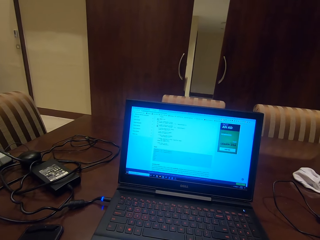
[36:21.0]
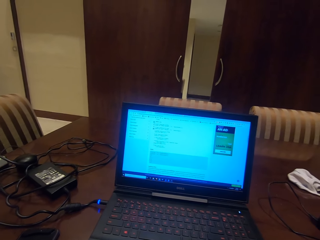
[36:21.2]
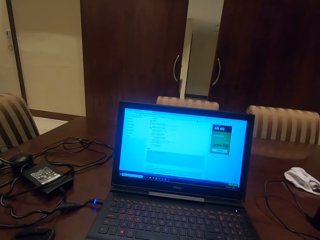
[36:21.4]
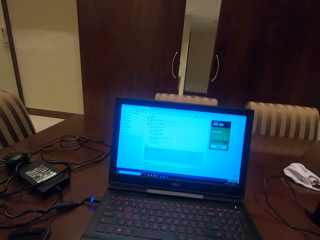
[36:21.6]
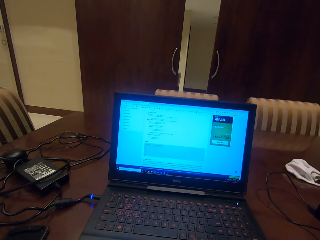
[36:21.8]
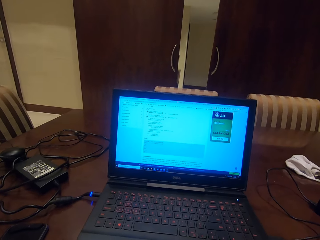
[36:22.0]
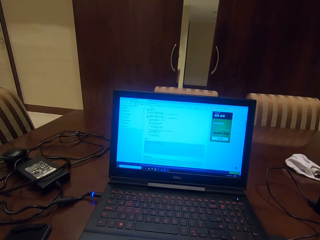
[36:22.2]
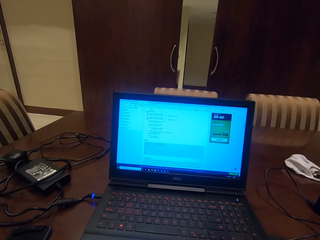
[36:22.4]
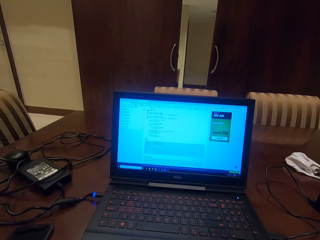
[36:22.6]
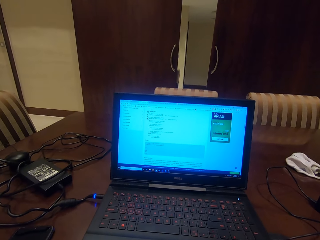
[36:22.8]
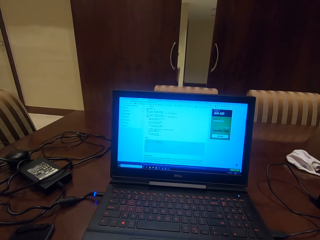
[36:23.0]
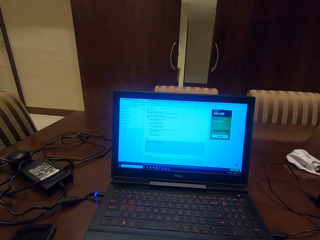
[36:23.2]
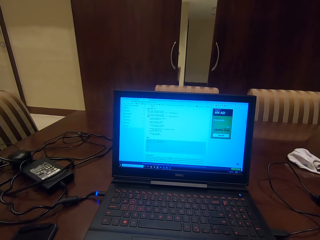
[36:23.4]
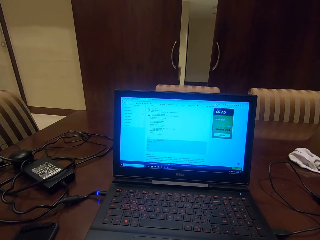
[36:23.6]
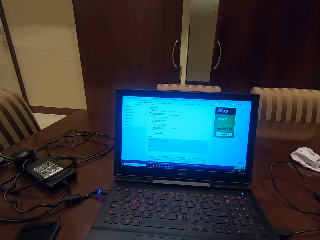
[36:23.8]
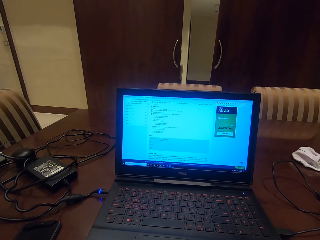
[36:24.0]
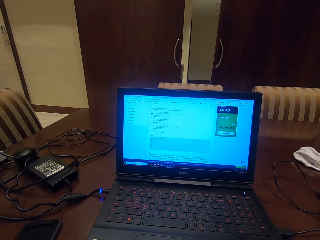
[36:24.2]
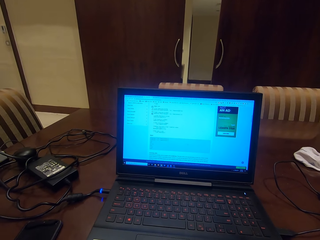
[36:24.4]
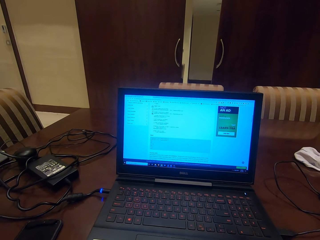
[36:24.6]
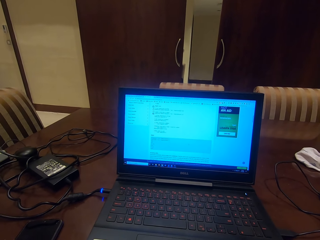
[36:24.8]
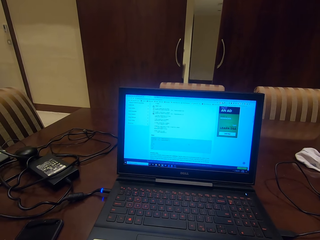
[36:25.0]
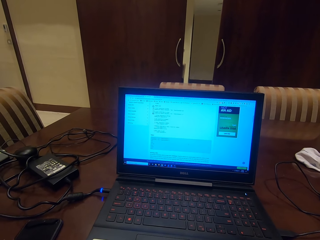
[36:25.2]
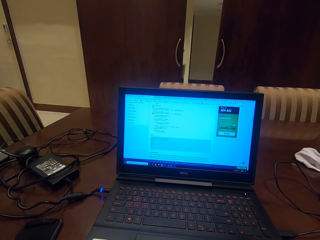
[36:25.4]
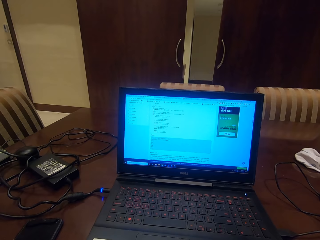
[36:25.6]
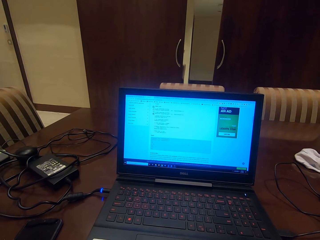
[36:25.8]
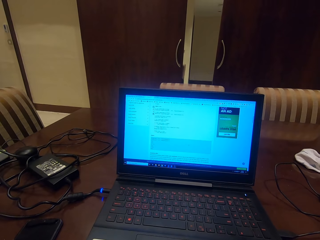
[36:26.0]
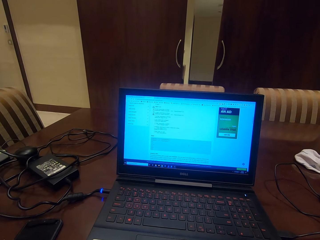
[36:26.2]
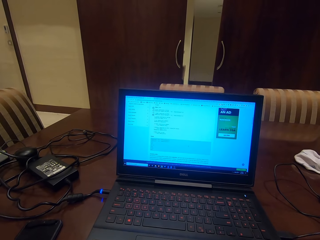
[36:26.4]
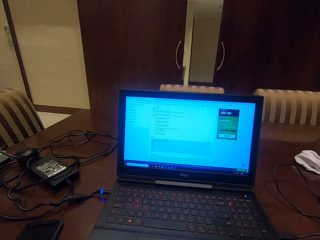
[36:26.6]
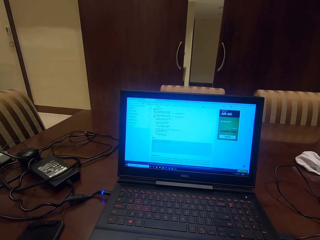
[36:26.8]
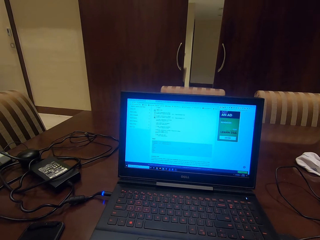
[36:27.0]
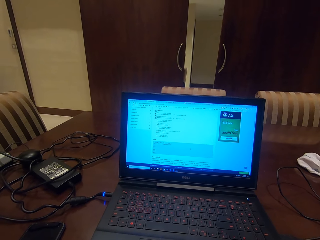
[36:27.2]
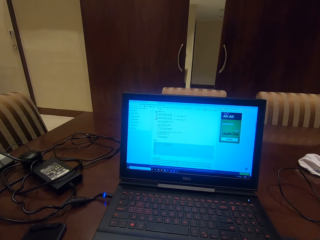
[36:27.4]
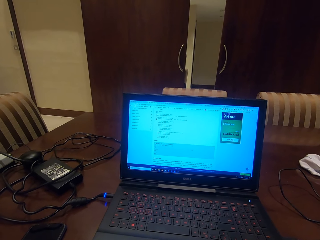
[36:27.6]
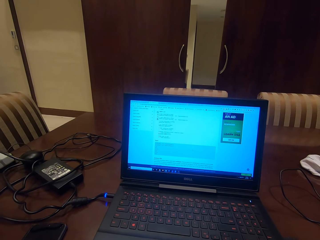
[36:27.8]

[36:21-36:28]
The camera wearer reads a page on a laptop.

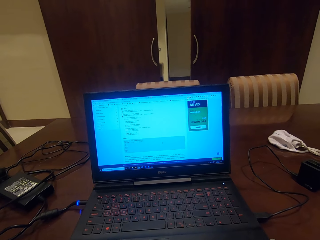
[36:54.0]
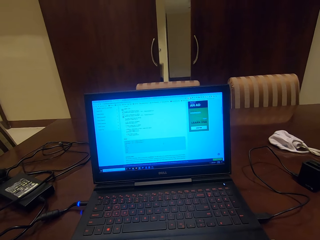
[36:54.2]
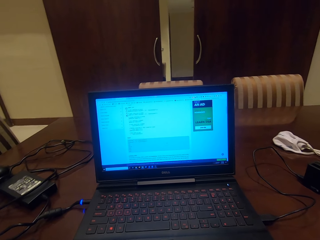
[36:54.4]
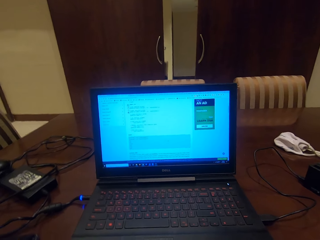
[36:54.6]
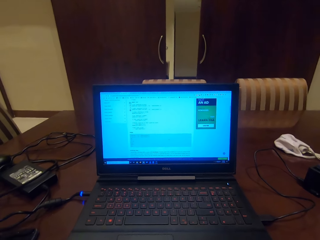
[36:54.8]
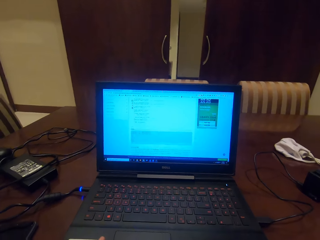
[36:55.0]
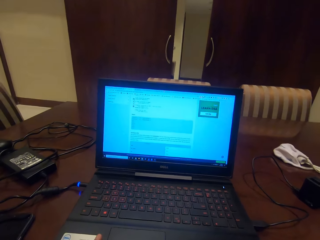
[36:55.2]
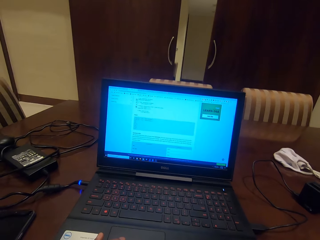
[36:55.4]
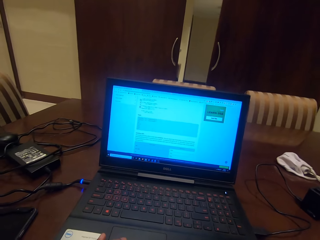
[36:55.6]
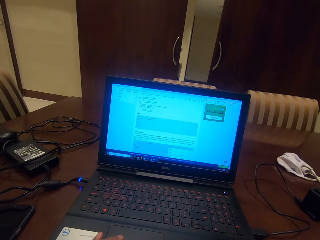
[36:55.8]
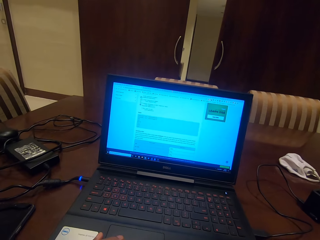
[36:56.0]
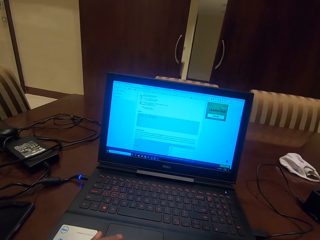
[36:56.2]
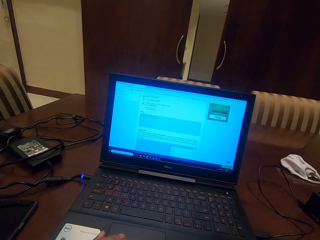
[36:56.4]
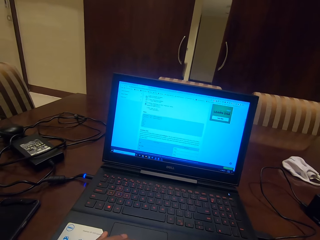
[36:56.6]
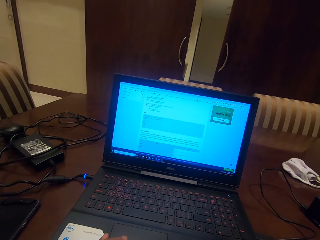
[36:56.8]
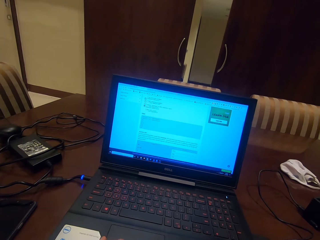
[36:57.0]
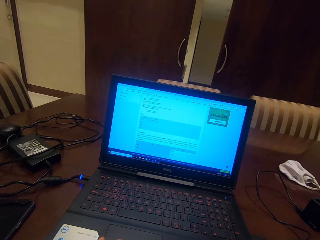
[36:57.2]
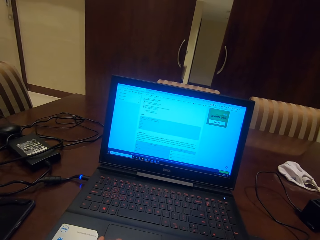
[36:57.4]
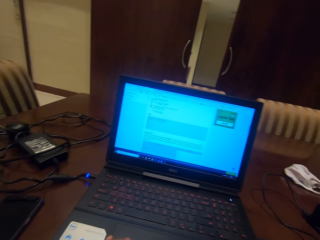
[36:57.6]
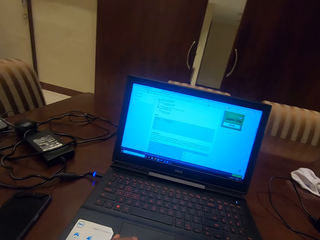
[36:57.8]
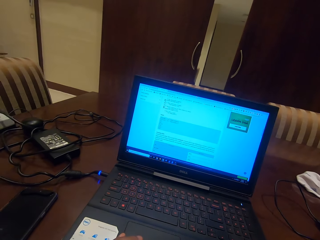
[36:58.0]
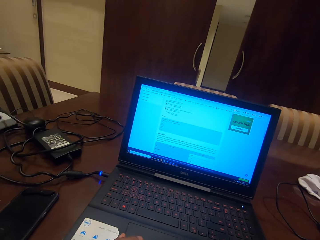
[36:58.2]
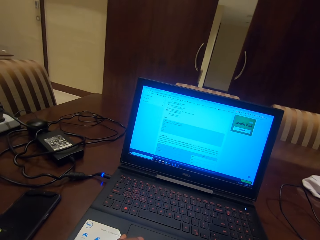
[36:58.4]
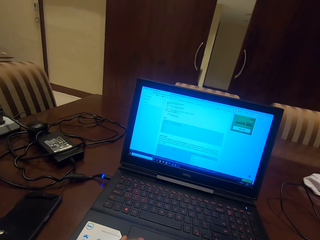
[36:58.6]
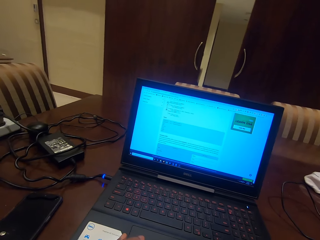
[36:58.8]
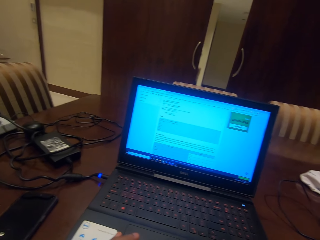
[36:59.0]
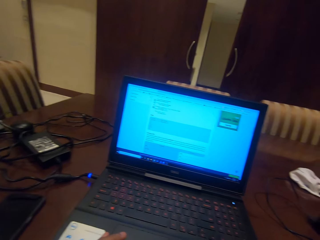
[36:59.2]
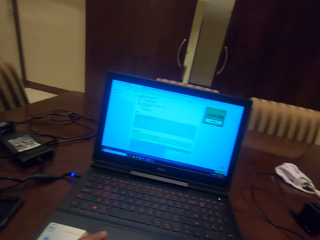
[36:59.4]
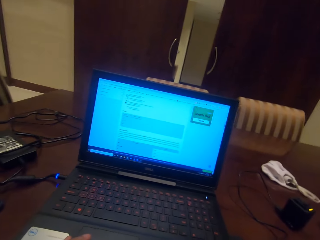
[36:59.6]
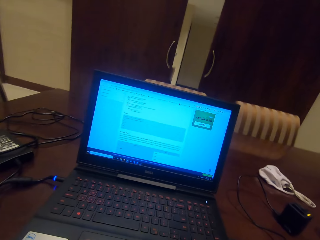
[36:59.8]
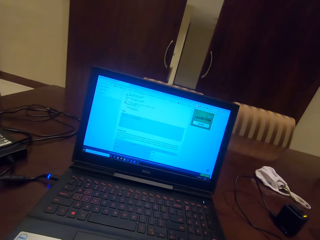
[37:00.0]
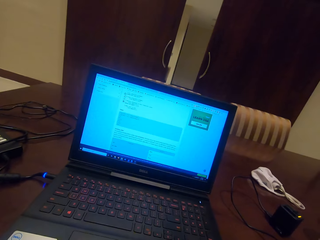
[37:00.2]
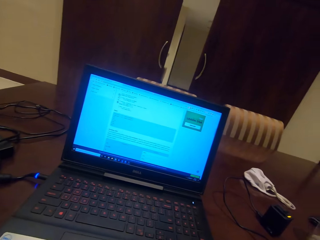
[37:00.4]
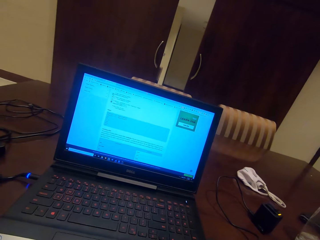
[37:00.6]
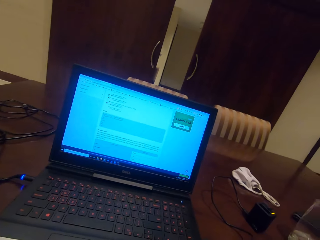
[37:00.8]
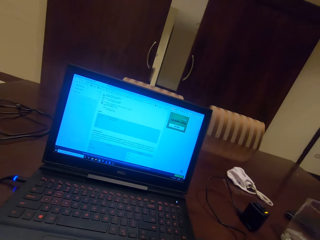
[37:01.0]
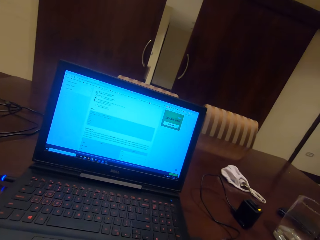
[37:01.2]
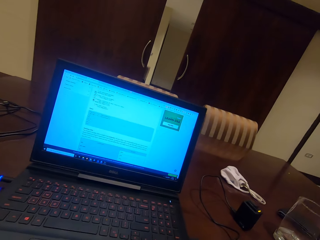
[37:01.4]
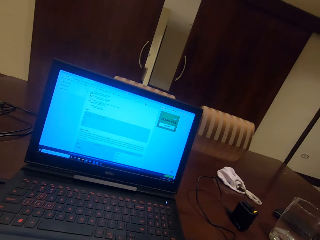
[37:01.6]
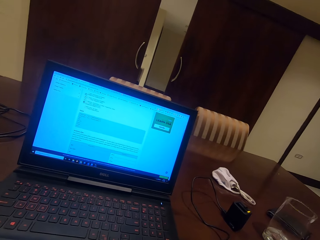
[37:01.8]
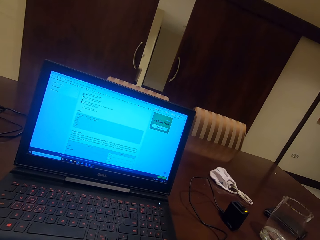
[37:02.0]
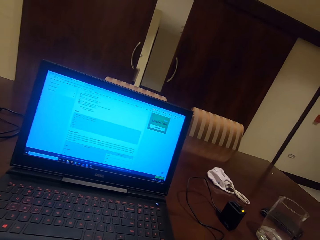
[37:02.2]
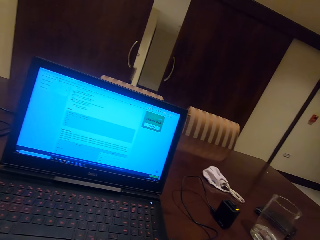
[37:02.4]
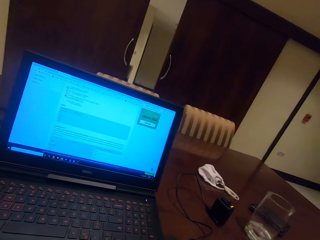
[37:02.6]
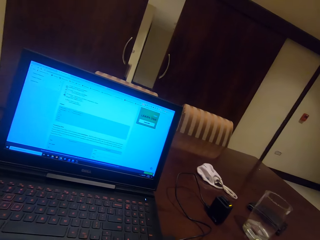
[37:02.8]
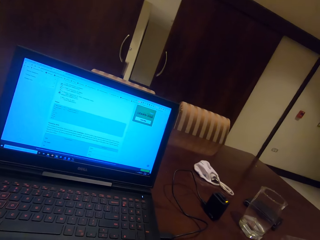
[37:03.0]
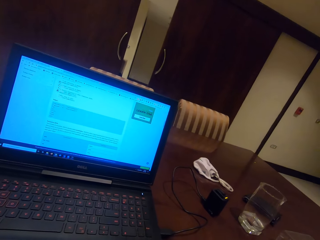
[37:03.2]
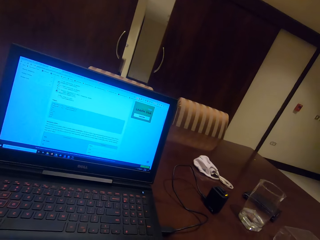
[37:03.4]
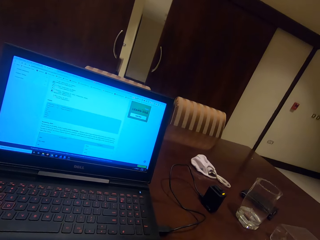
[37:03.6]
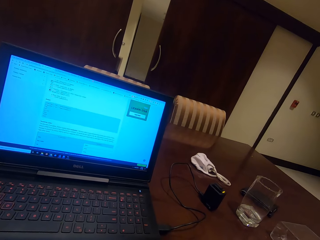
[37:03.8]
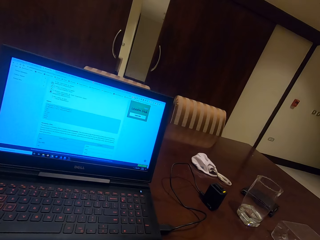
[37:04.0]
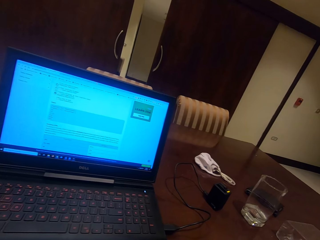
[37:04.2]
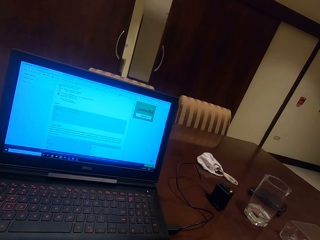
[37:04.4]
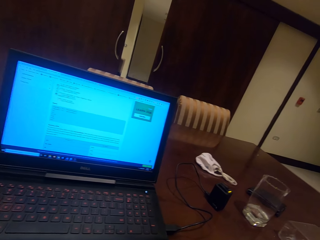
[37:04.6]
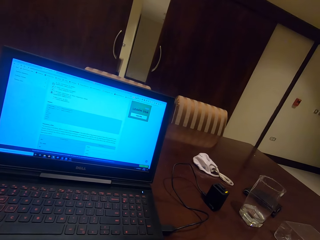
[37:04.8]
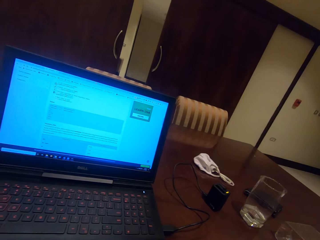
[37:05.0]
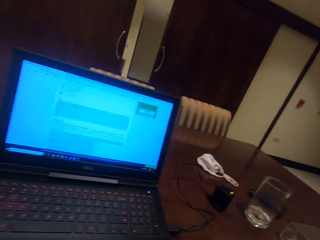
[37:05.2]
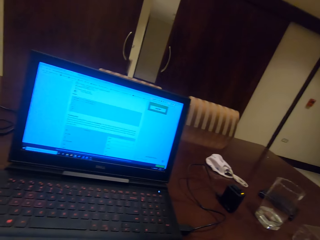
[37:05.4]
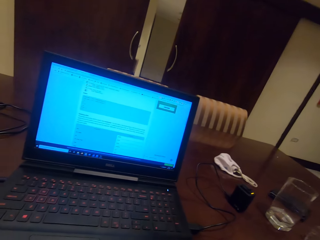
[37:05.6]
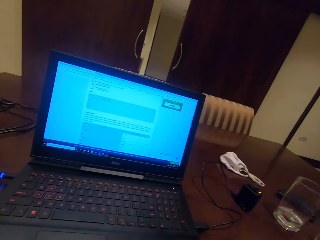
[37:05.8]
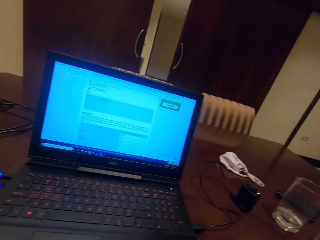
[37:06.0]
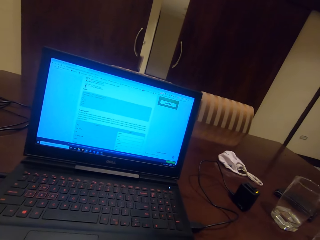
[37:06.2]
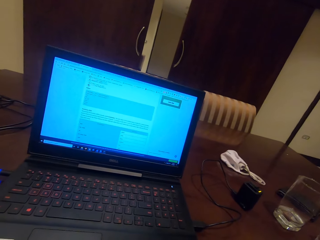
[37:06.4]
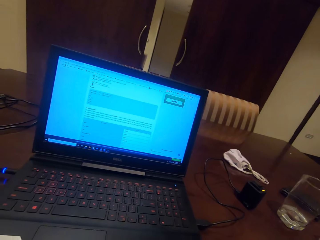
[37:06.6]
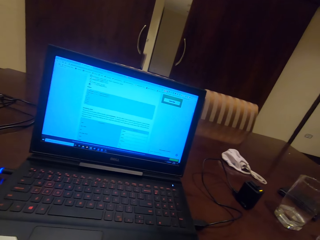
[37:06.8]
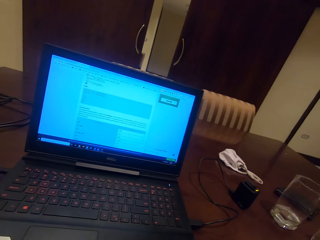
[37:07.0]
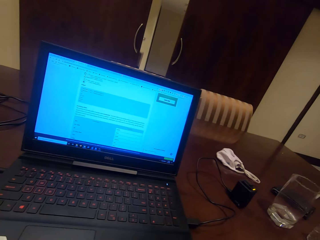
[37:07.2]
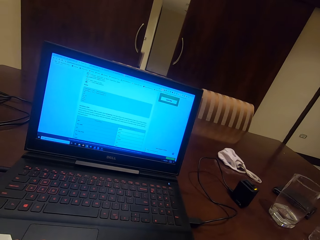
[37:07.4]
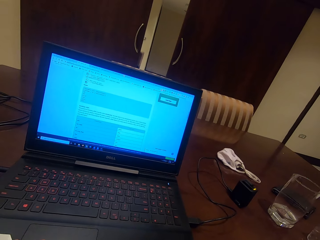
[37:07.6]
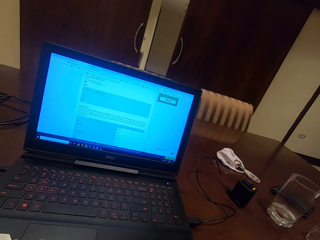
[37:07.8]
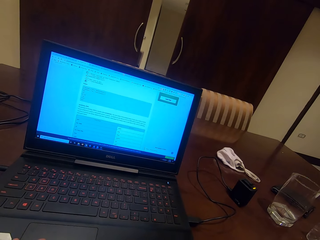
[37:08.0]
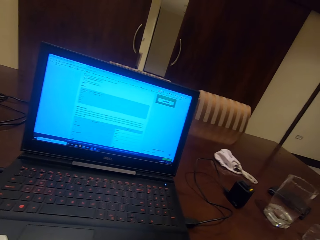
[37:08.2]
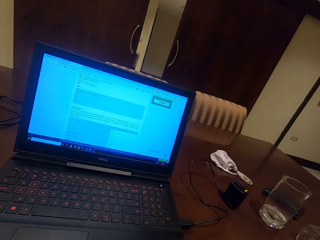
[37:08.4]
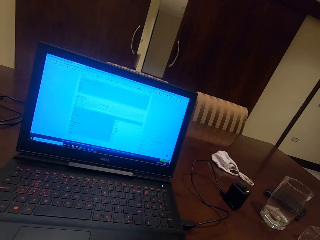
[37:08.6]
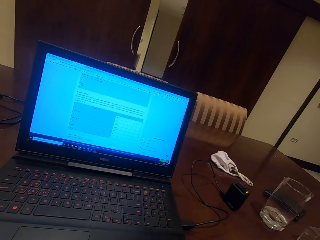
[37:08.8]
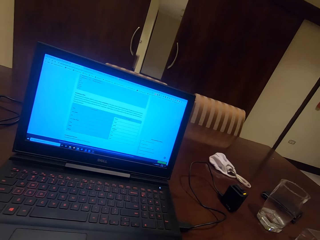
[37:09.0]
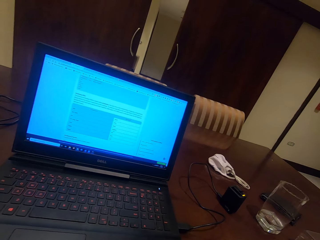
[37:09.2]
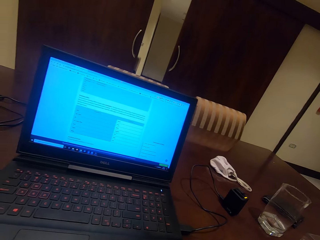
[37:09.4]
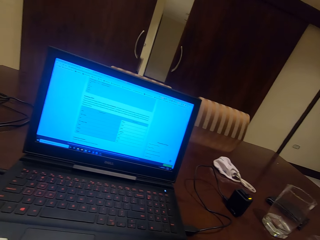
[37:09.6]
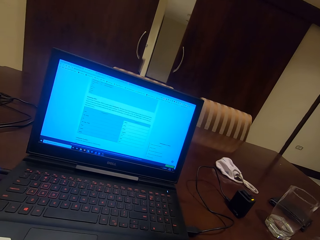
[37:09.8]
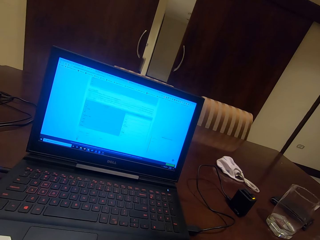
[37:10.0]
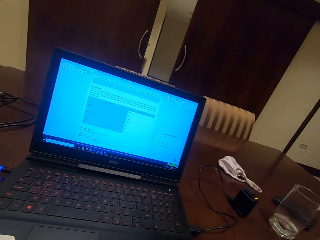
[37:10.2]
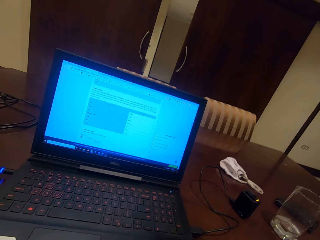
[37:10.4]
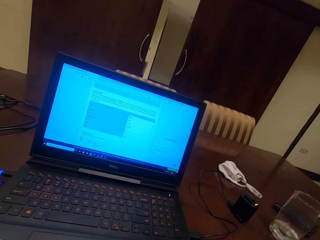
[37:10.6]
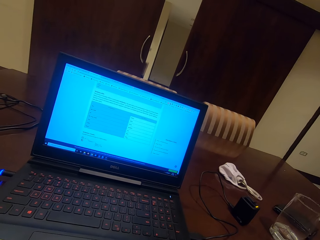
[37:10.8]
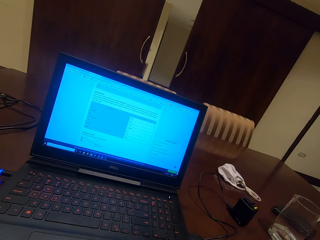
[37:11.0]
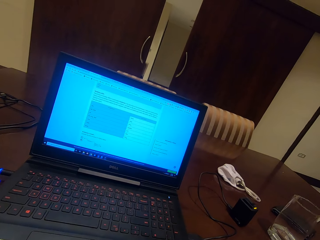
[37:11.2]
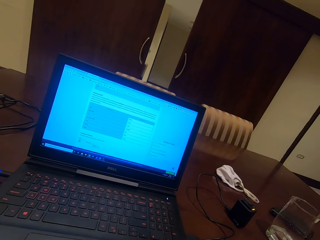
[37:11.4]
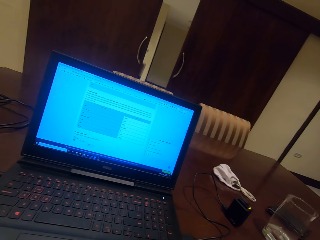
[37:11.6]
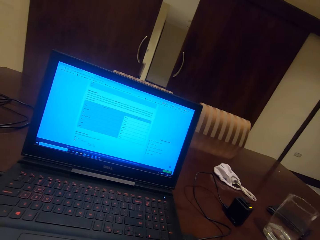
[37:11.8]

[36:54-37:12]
The camera wearer scrolls down a page on a laptop. They operate the laptop. They read a page on the laptop. They scroll down a page on the laptop. They read a page on the laptop. They scroll down a page on the laptop.
